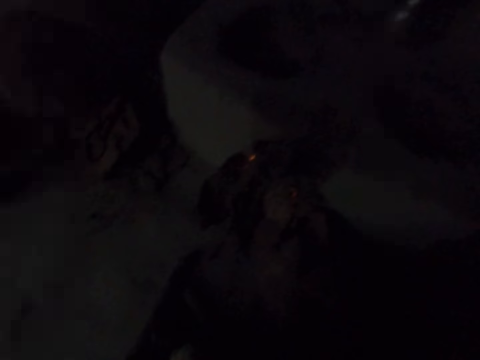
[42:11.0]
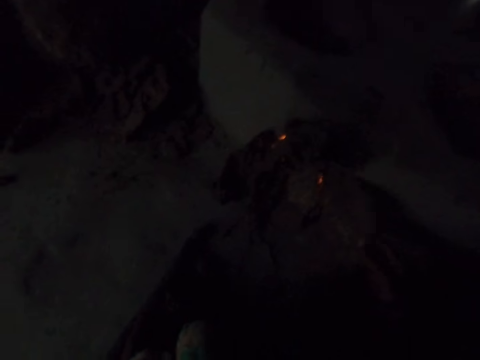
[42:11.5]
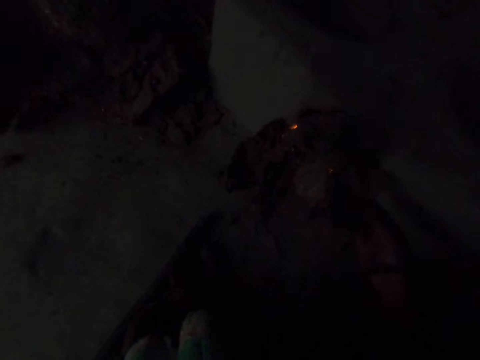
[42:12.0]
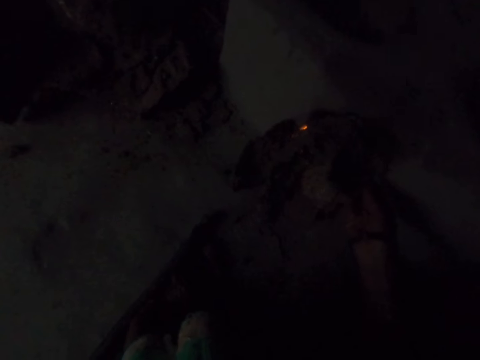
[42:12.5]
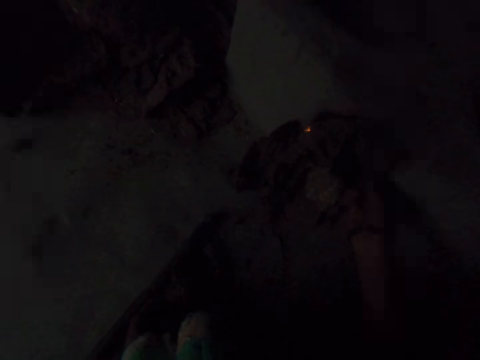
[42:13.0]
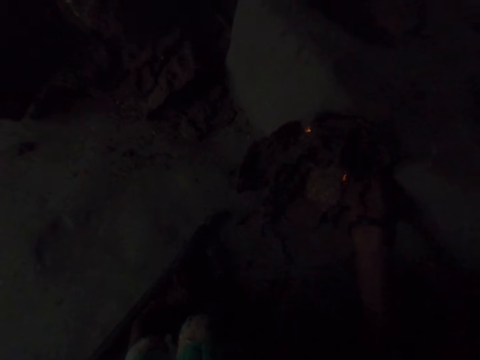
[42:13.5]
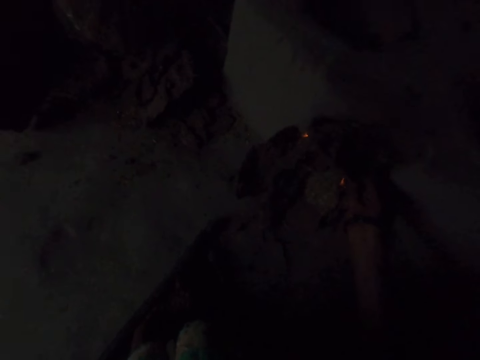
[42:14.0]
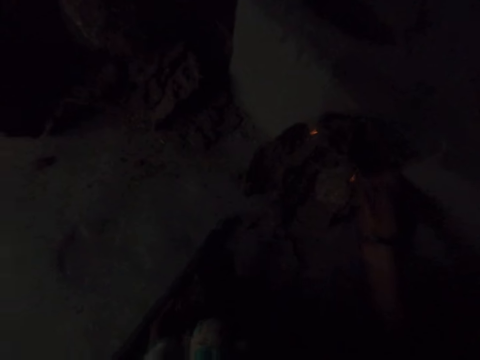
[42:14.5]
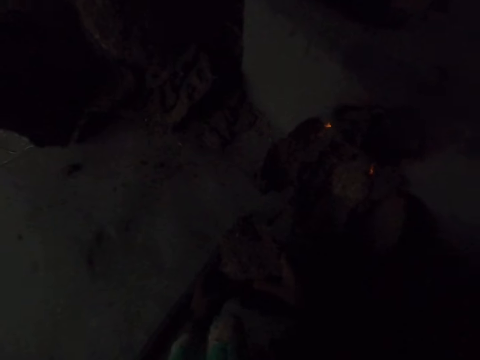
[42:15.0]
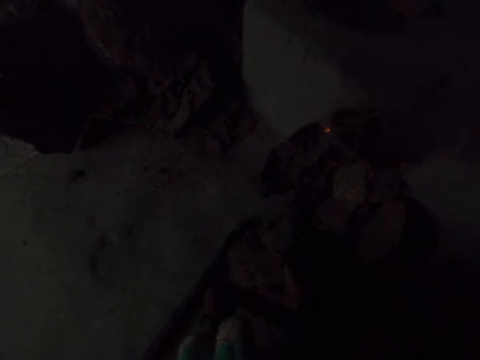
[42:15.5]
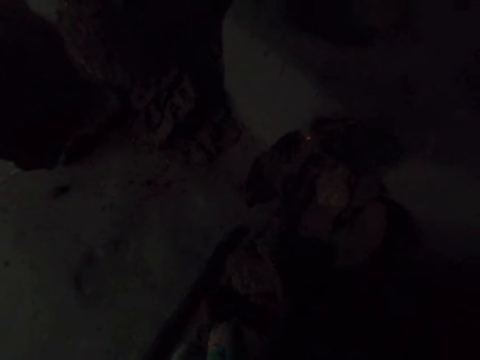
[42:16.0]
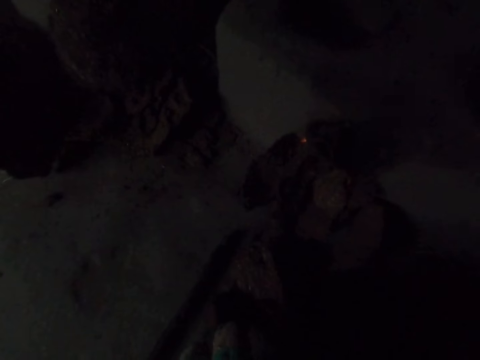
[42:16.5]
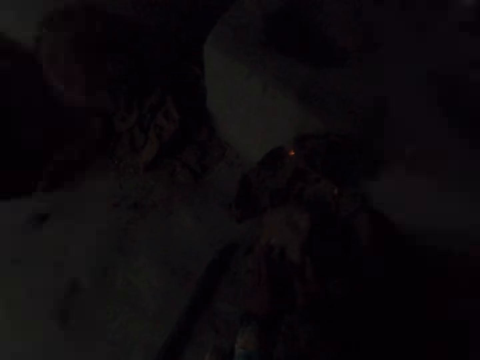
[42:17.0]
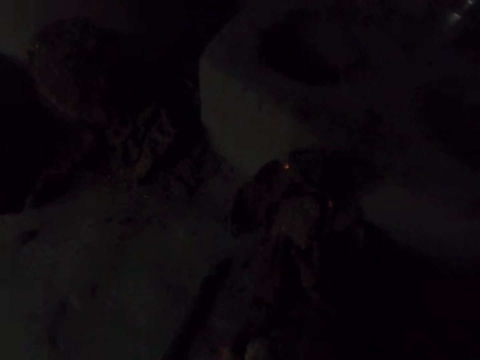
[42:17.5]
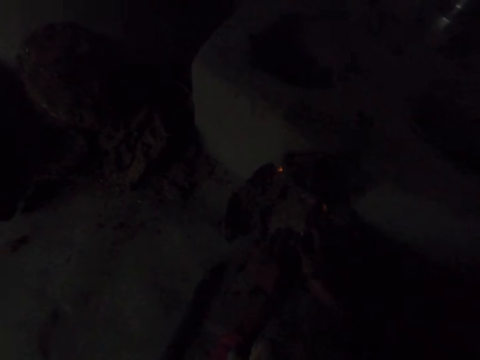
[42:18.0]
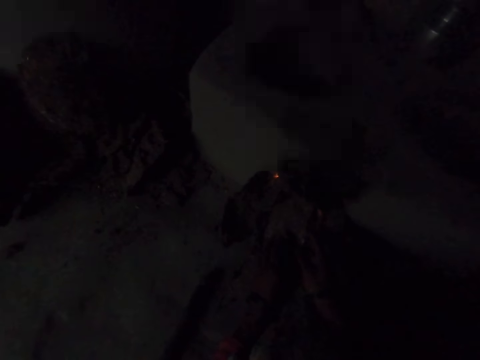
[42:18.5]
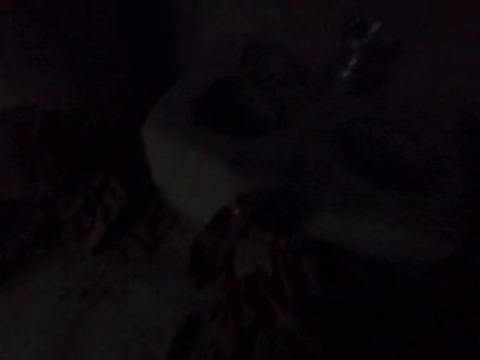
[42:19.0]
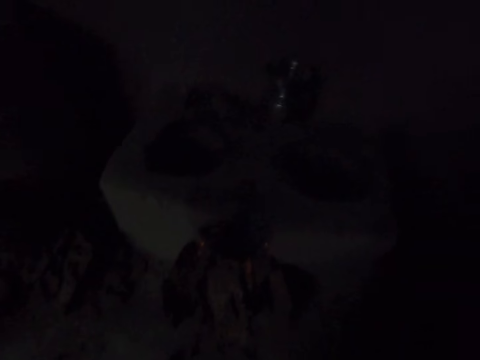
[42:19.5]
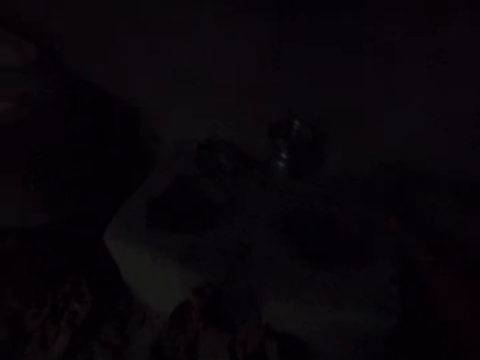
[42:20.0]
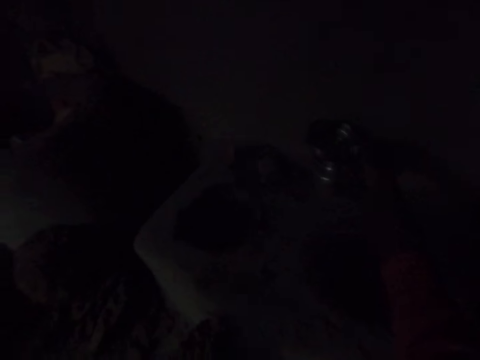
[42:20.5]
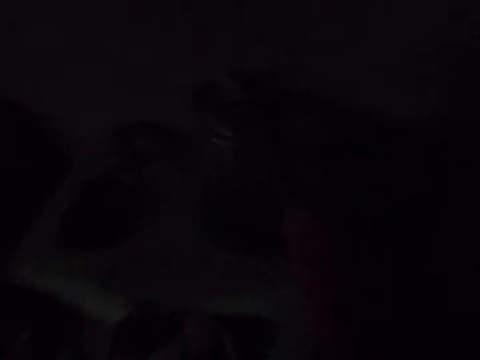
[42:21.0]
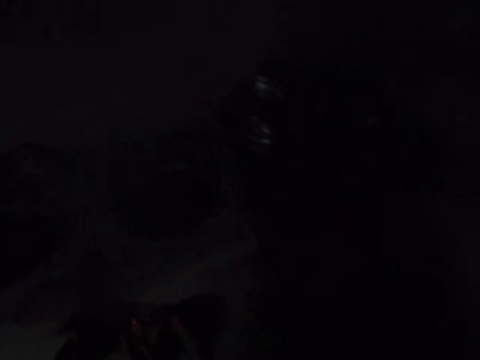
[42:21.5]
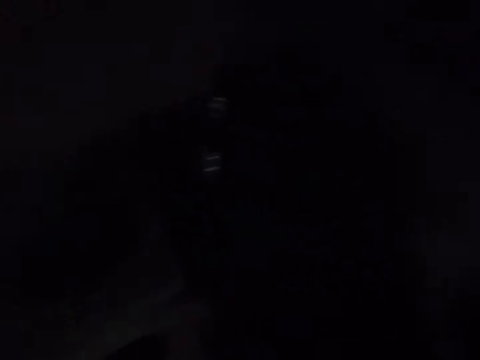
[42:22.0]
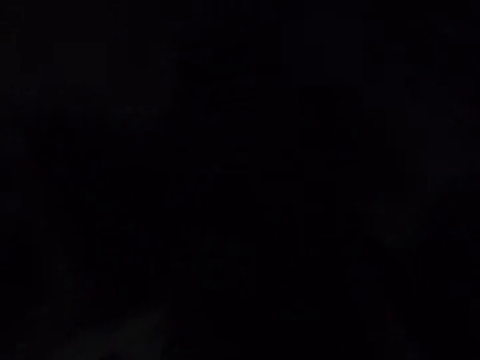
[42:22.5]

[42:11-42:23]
The camera wearer puts cow dung charcoal in the fire place. They hold the cow dung charcoal with both hands. They put the cow dung charcoal in the fire place. They carry the cooking pot off the fire place.

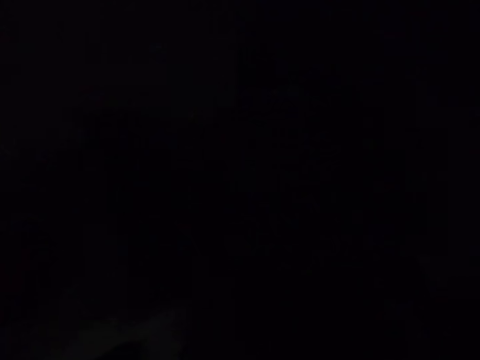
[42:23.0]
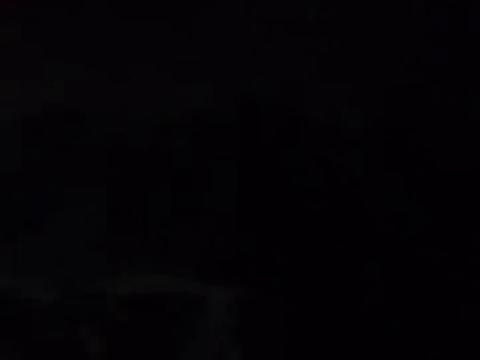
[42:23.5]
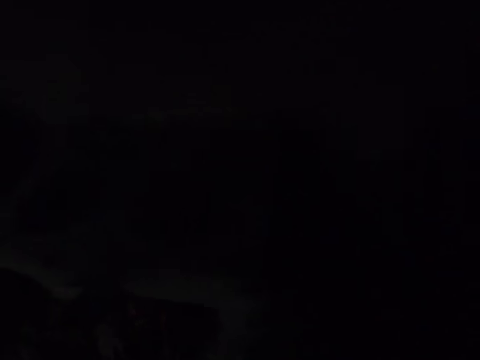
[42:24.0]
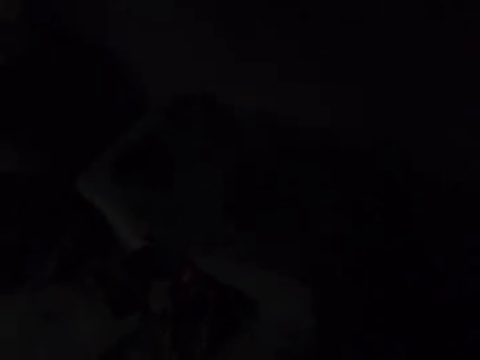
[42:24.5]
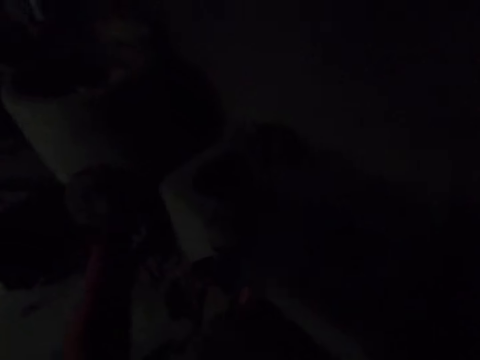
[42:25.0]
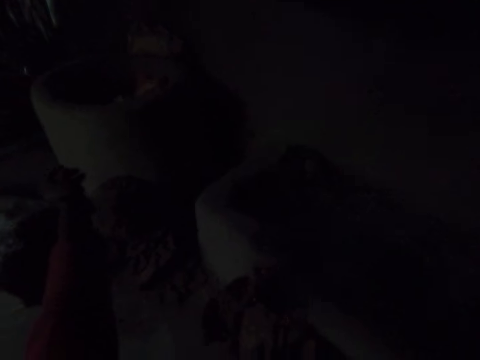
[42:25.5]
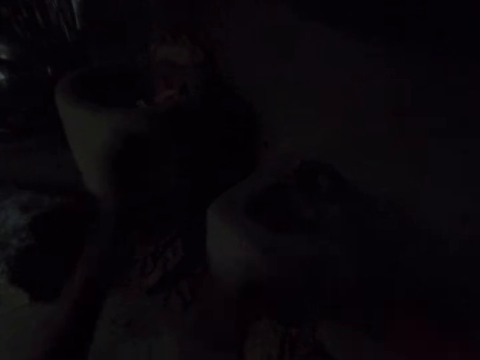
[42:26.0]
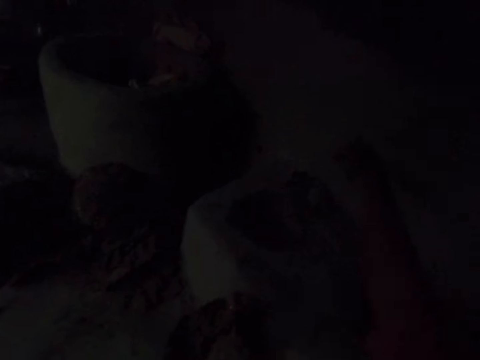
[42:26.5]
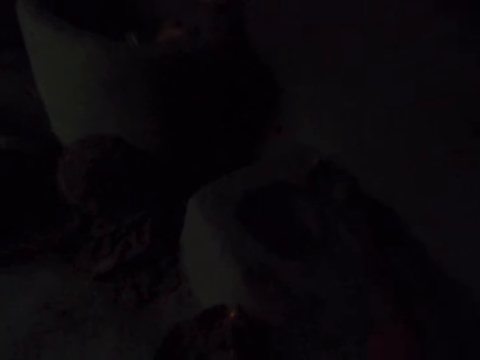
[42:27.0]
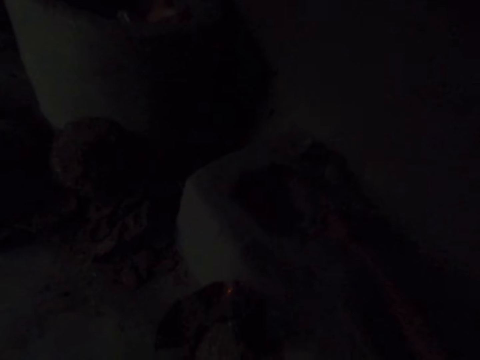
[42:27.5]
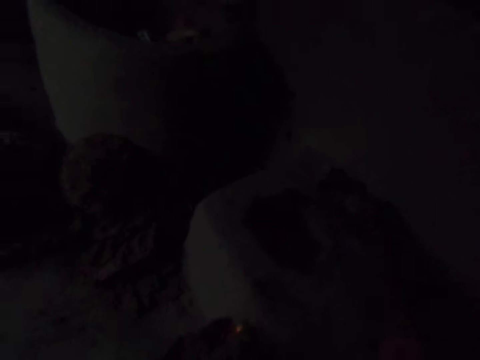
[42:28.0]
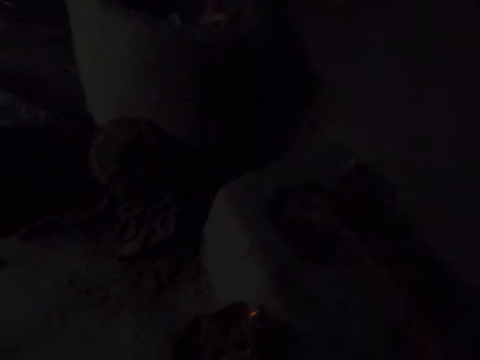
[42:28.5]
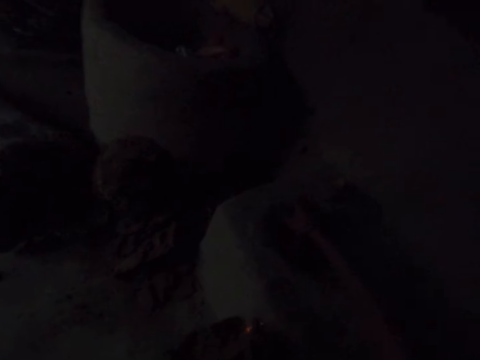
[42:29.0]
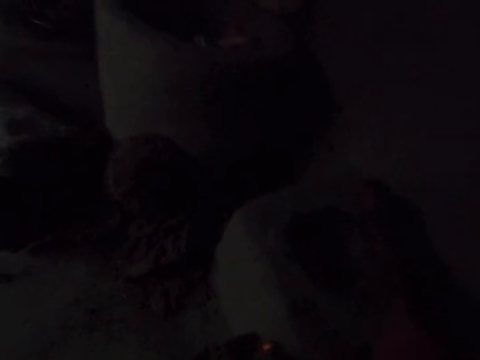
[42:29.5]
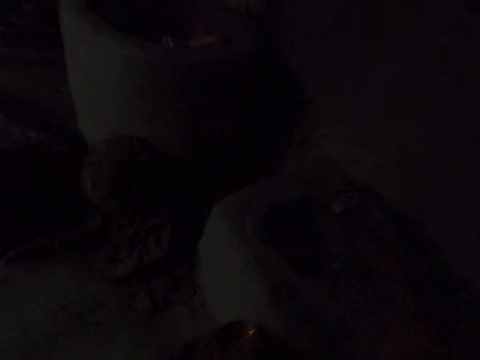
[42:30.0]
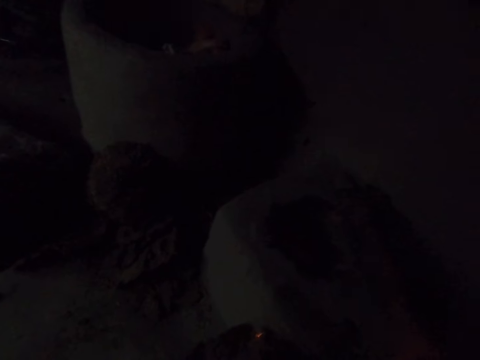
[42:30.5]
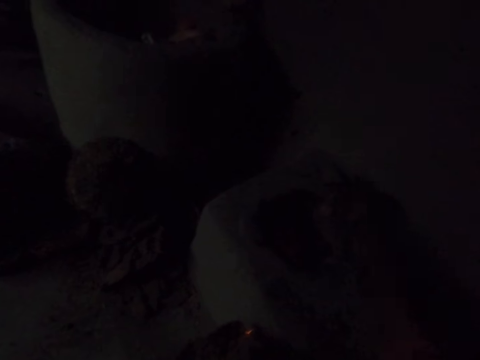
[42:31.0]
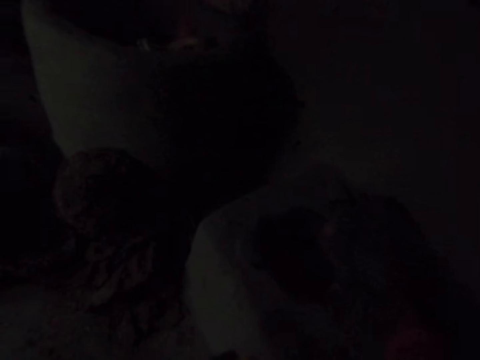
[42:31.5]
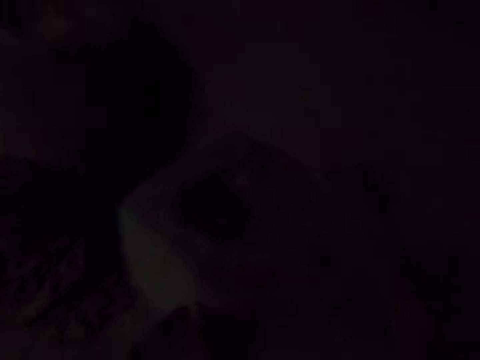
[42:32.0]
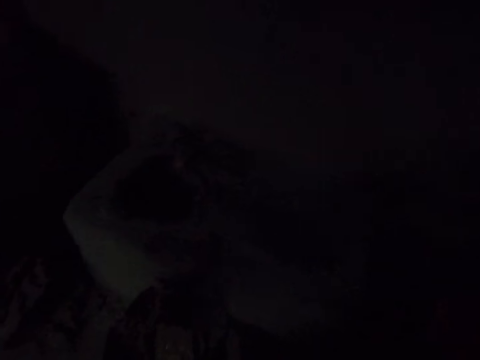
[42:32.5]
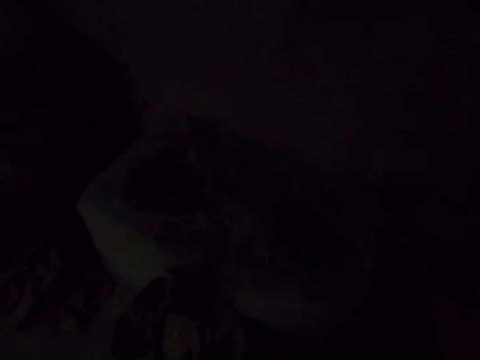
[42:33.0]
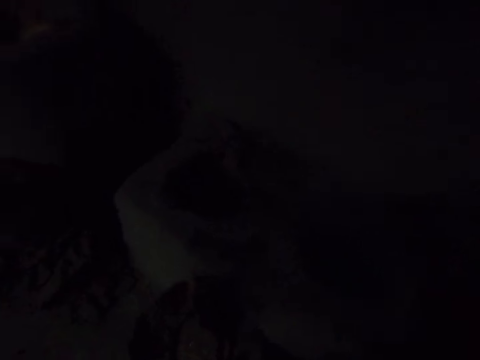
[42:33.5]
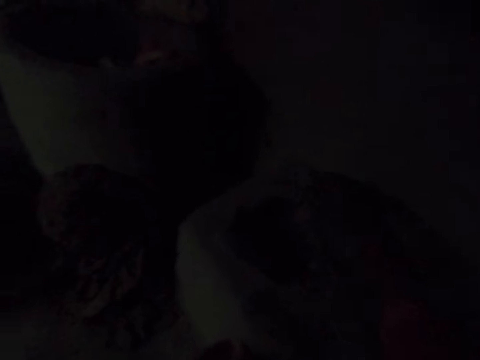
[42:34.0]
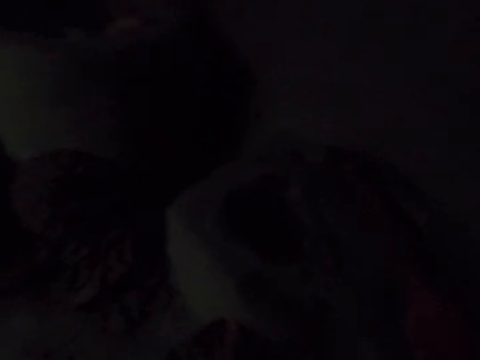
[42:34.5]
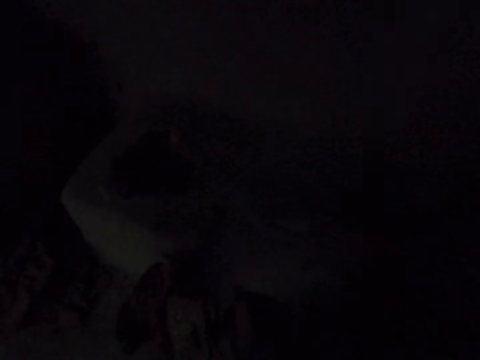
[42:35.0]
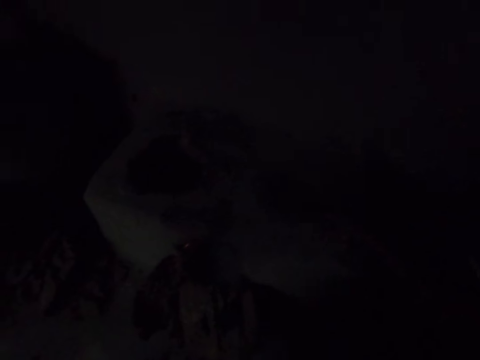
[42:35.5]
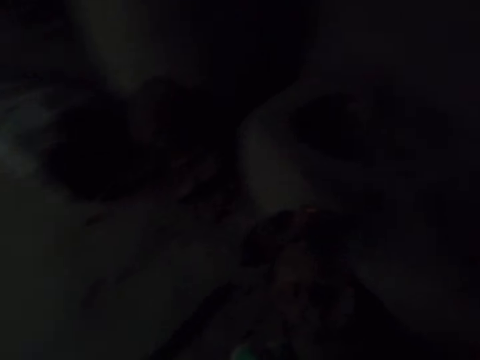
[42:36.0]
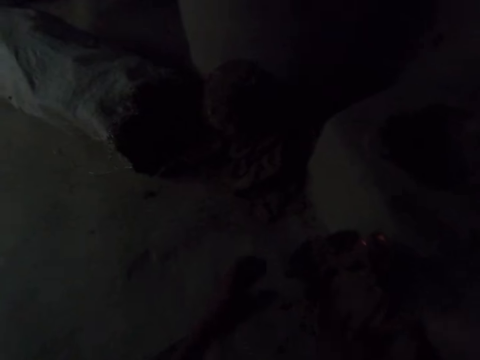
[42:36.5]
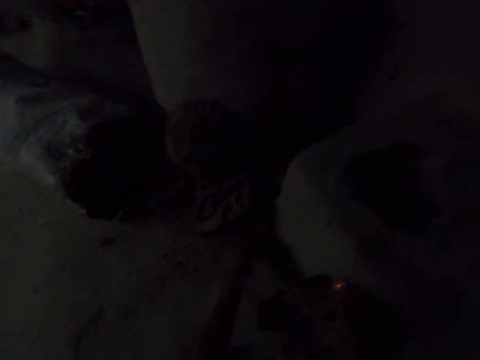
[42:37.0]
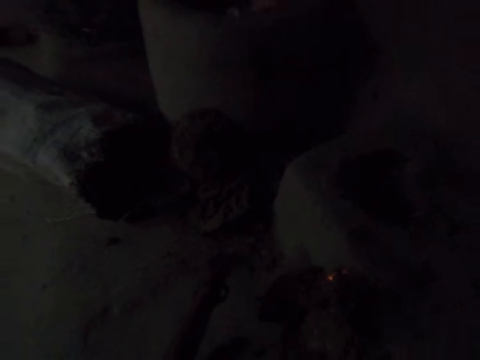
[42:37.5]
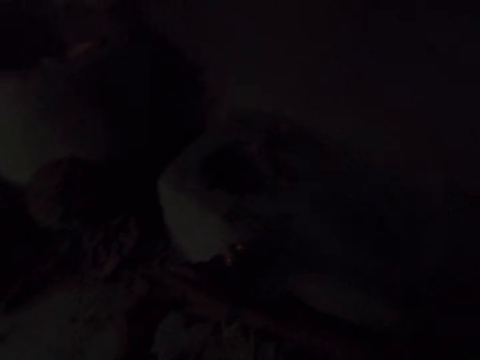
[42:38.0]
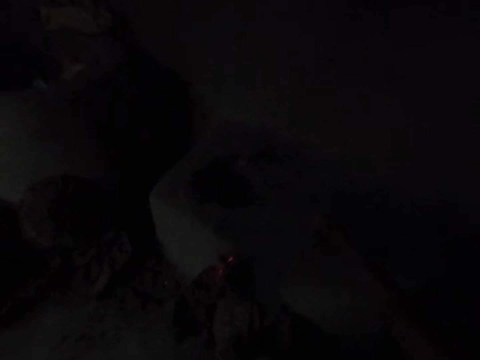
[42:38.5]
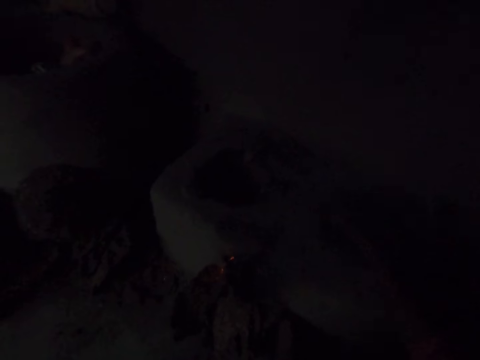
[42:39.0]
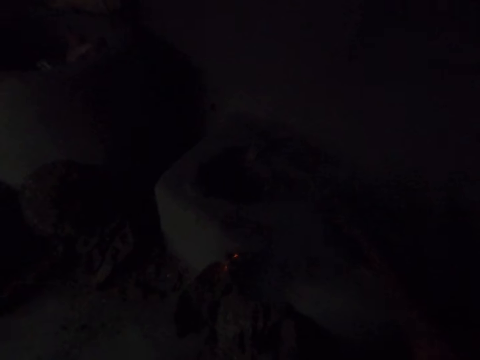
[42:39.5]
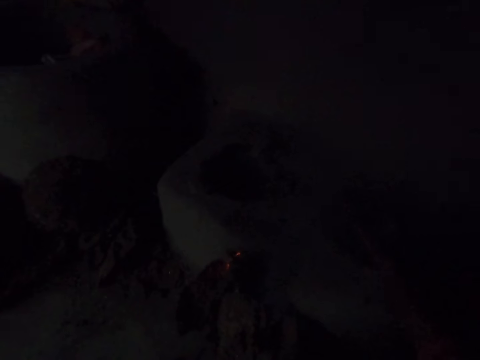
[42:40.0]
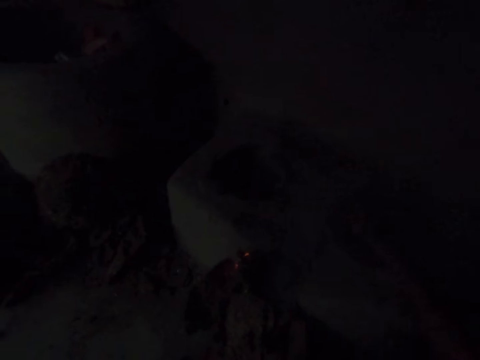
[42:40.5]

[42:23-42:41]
The camera wearer pulls her top sleeves. She aligns the stones on the fire place. She picks up a stone.
